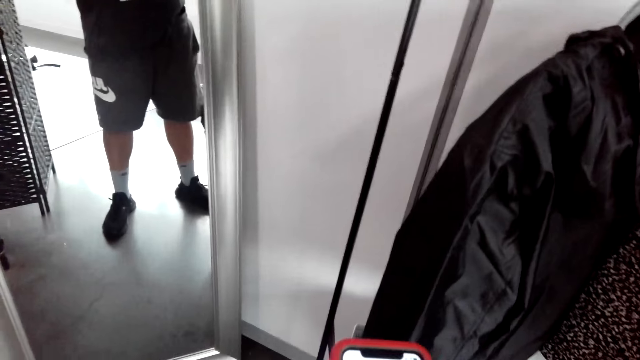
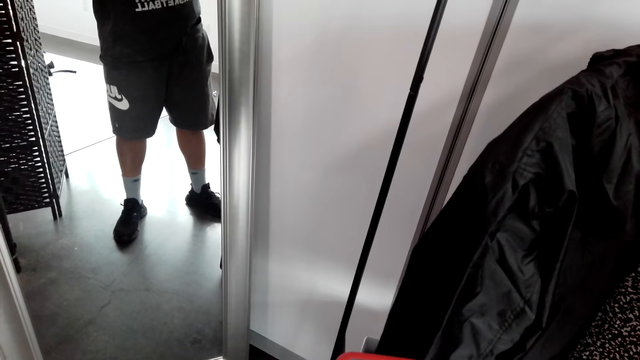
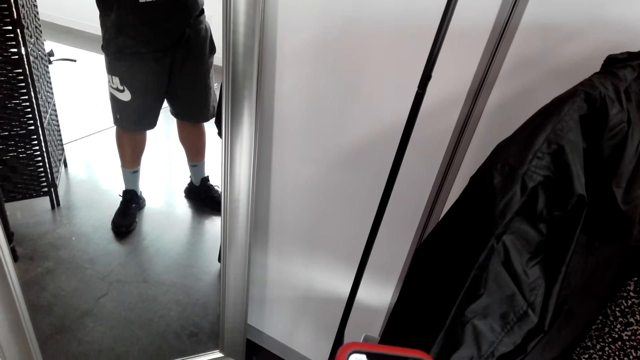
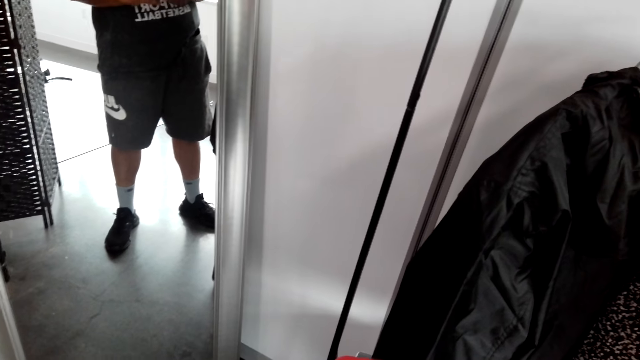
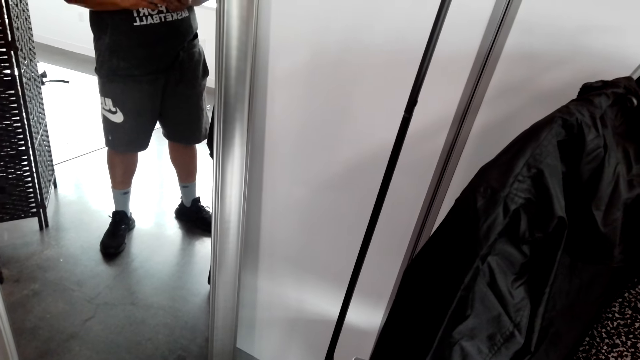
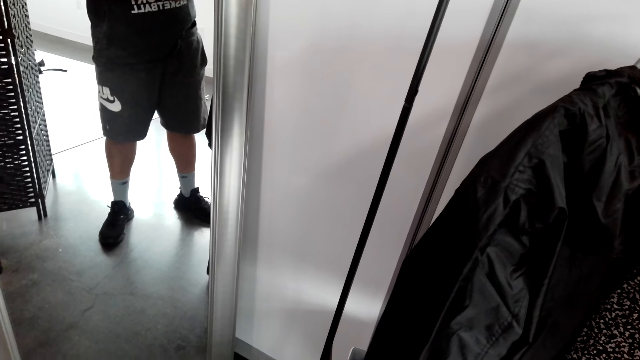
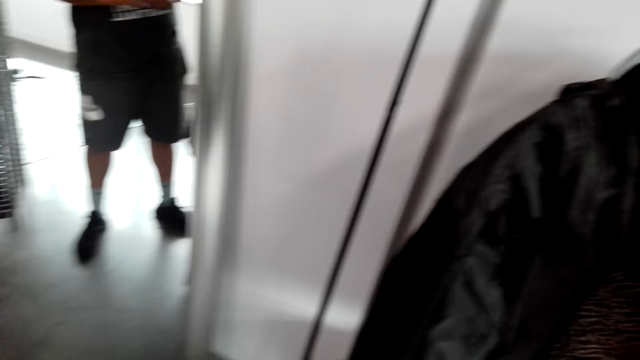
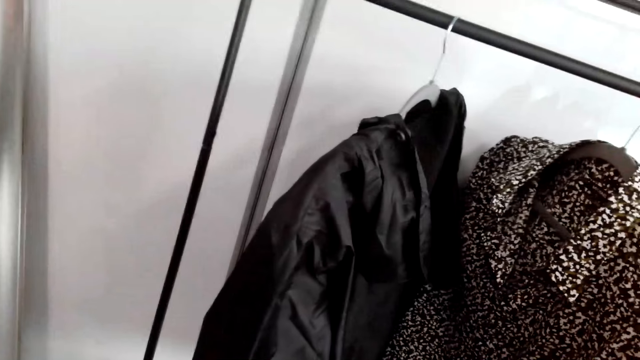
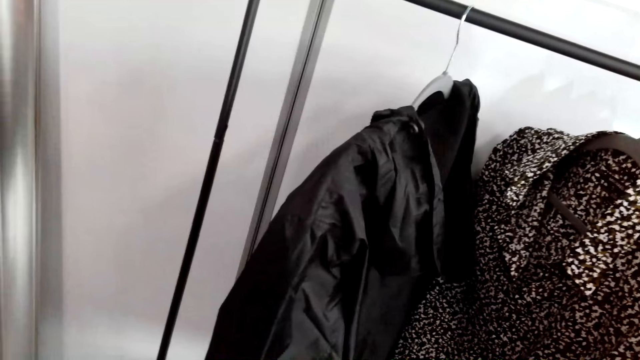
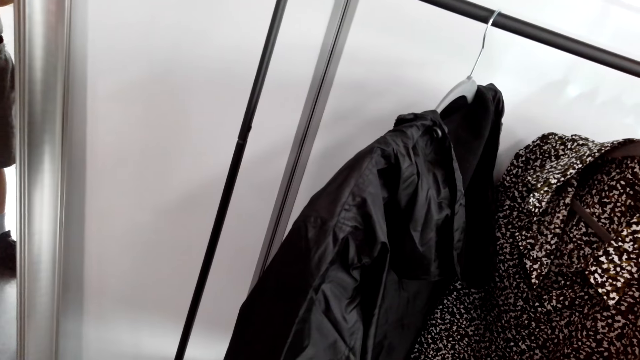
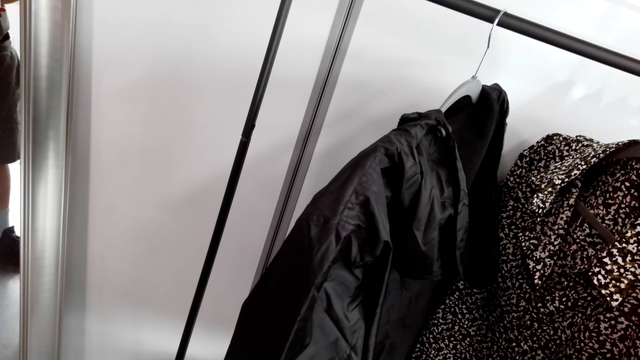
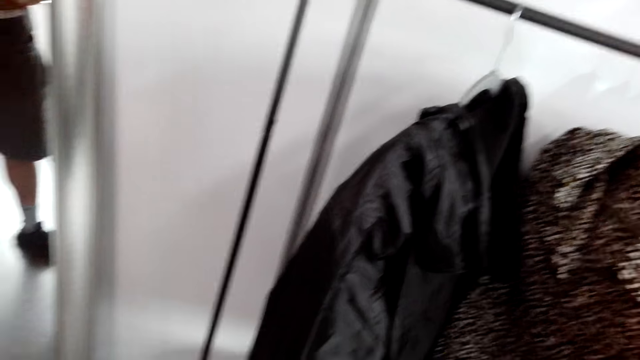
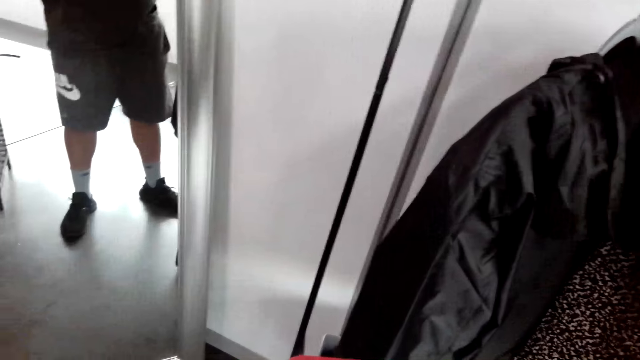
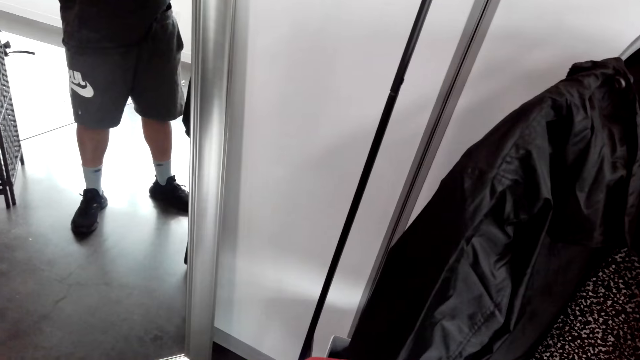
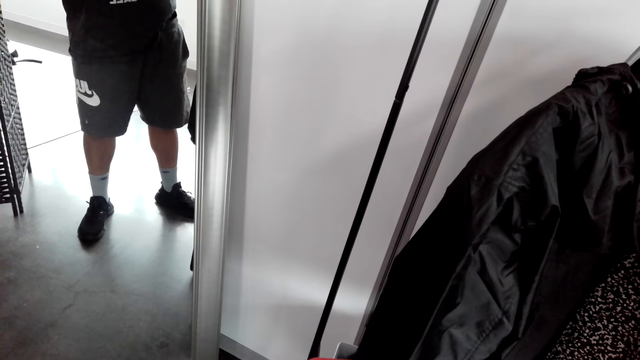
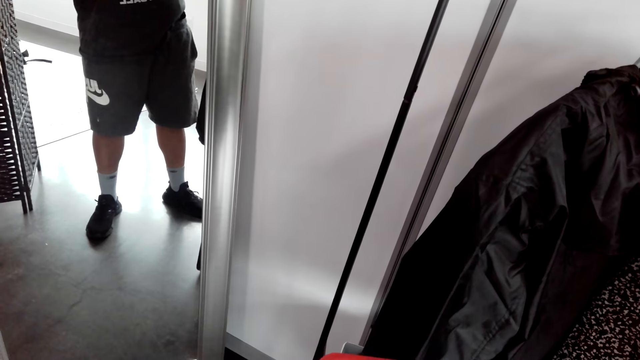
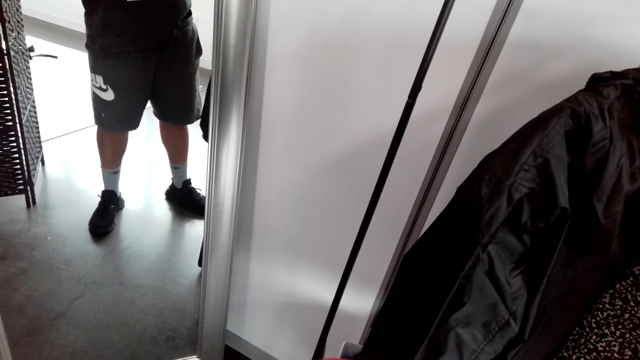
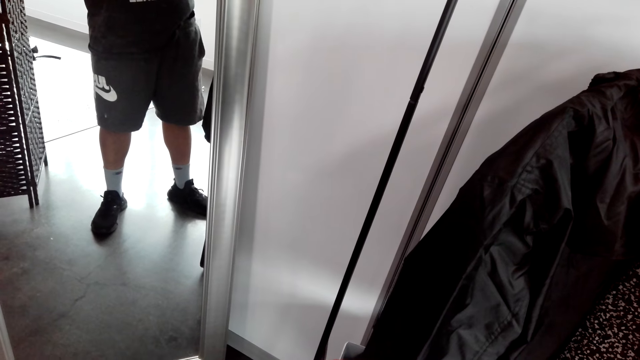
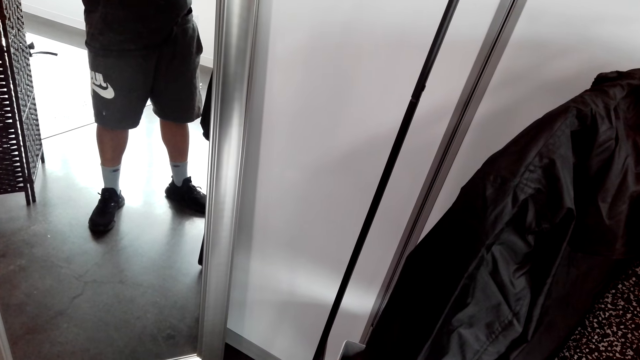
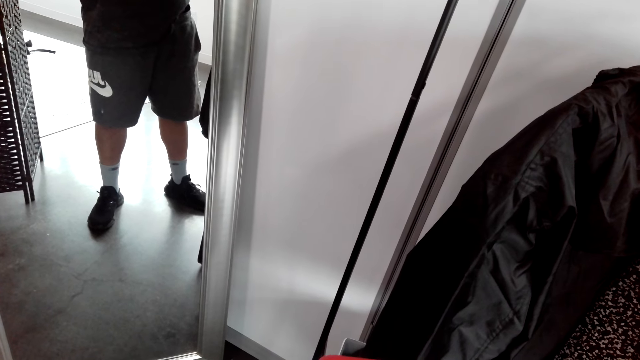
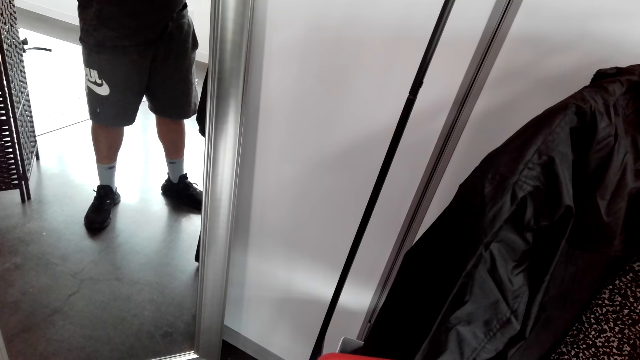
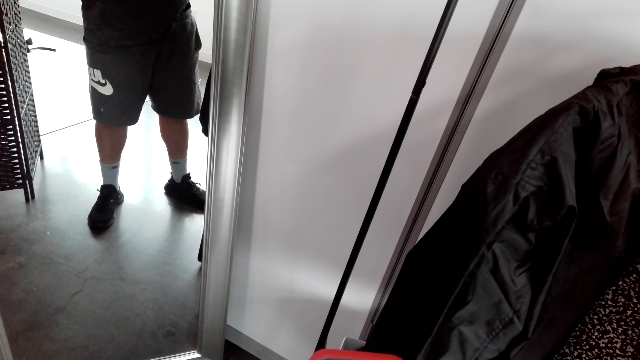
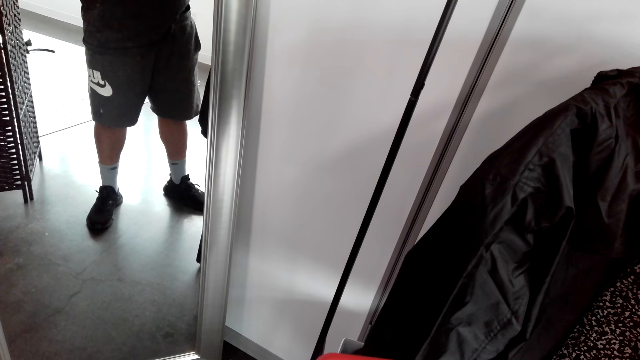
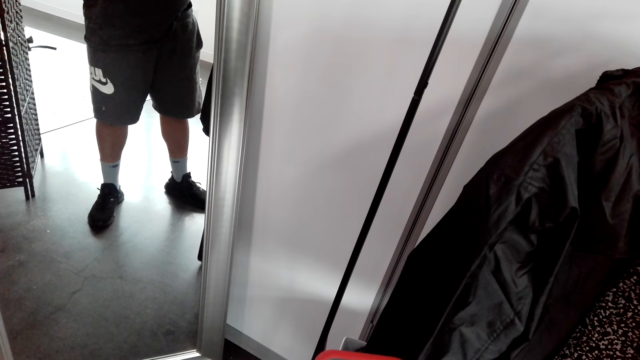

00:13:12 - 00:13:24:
The camera wearer stares at the cloth hanger stand.

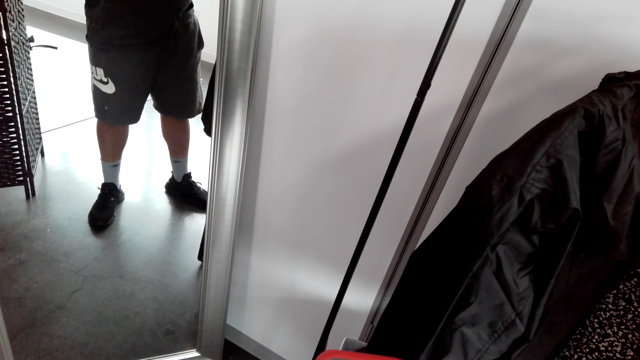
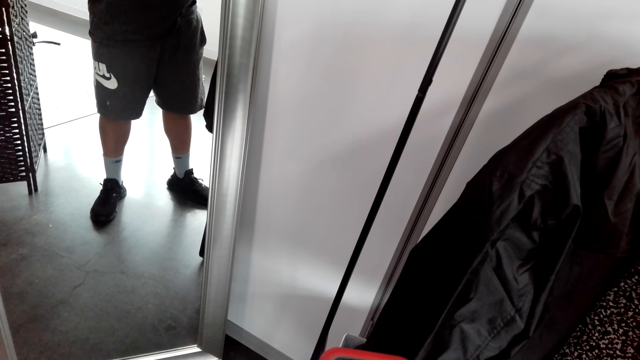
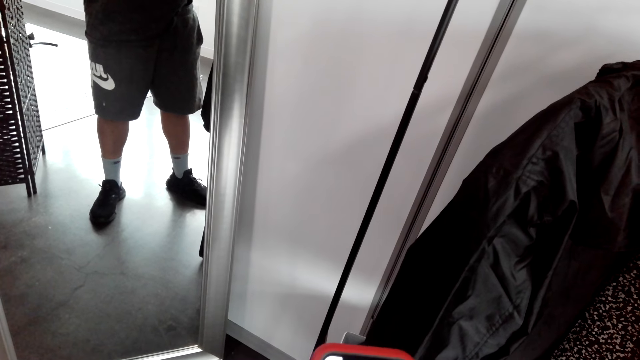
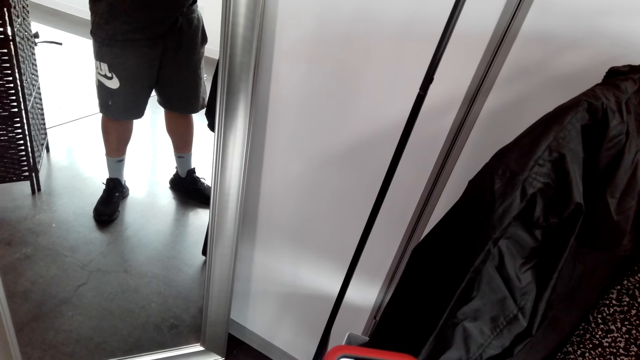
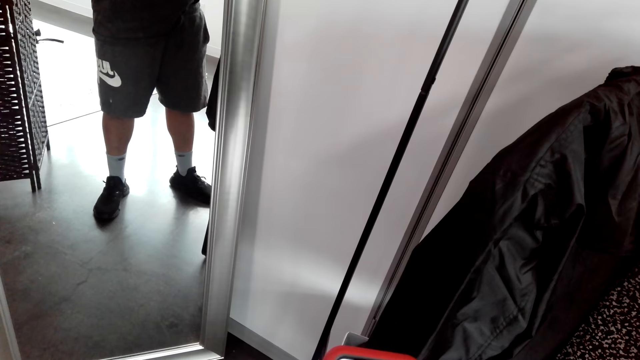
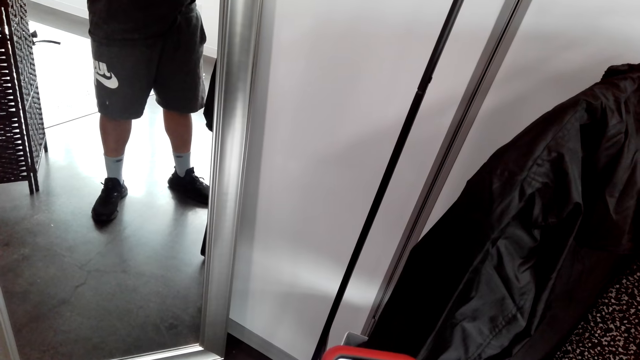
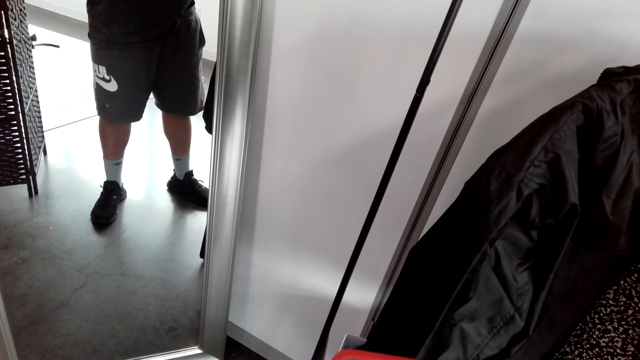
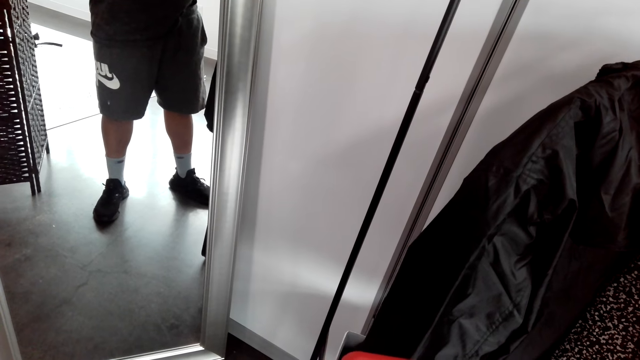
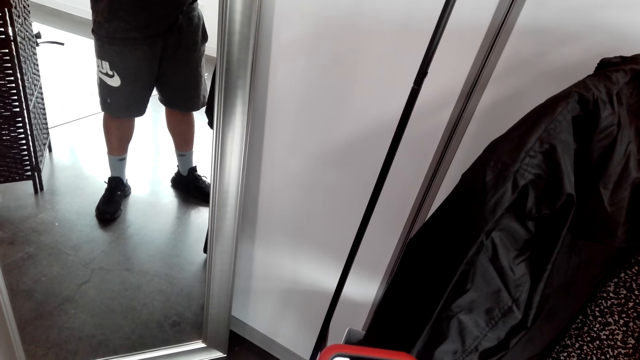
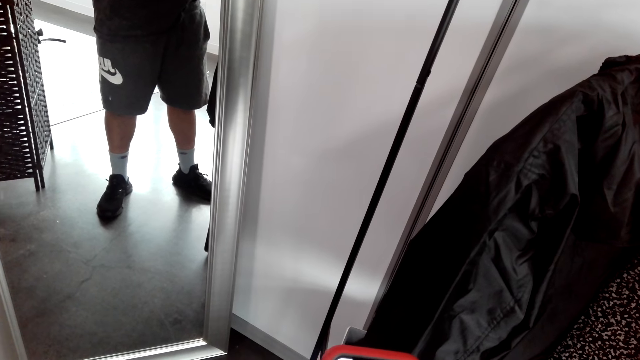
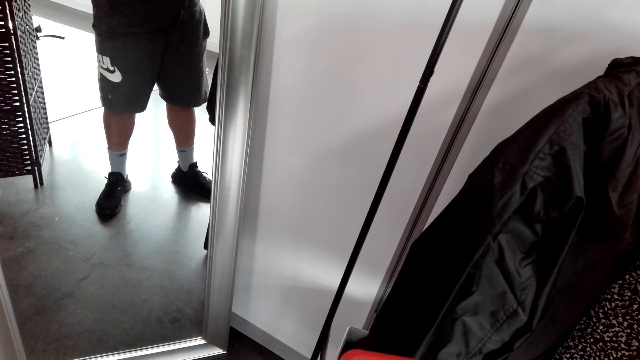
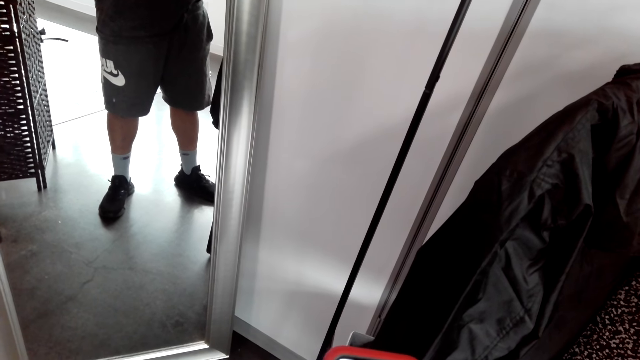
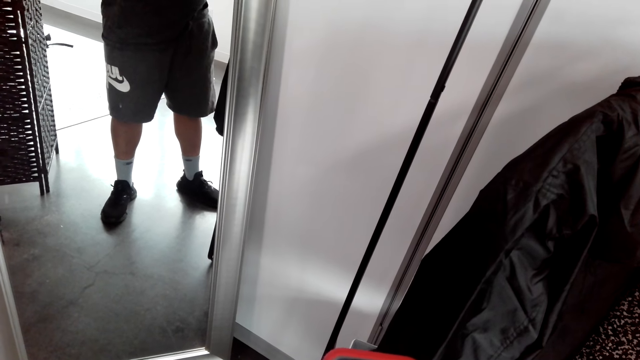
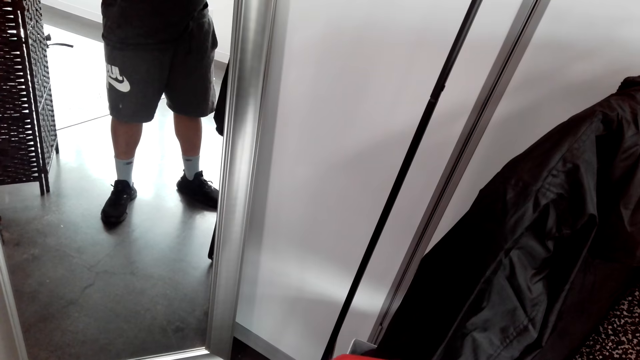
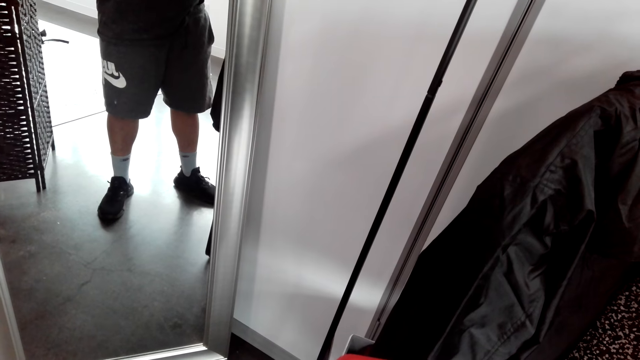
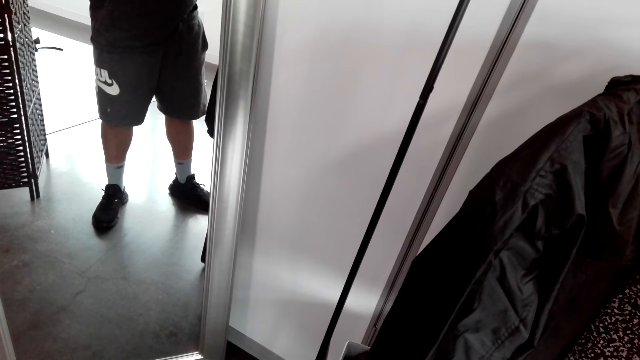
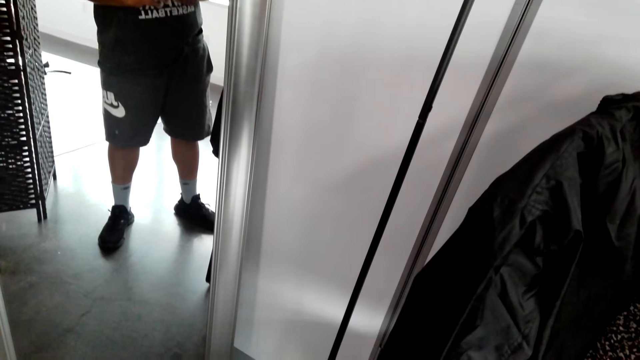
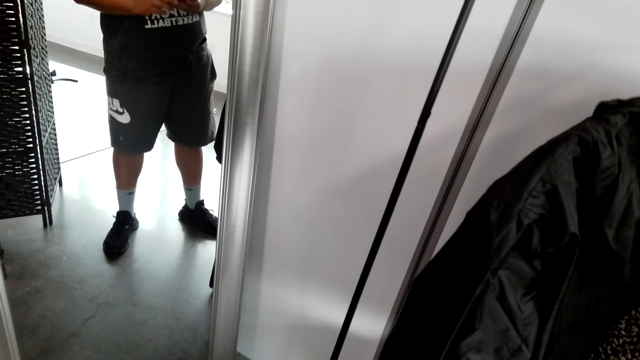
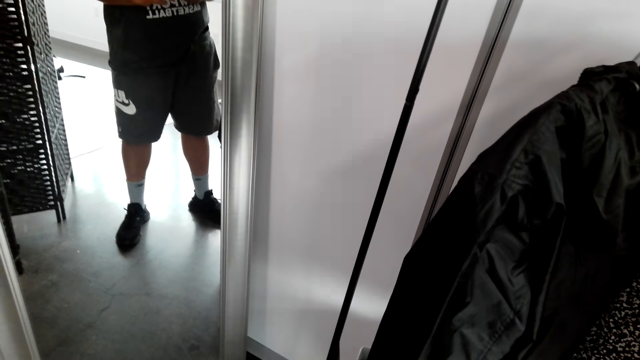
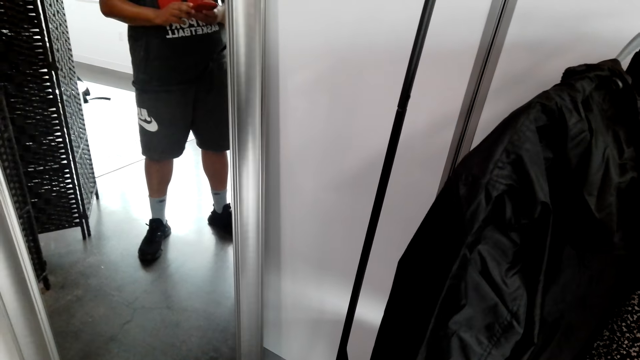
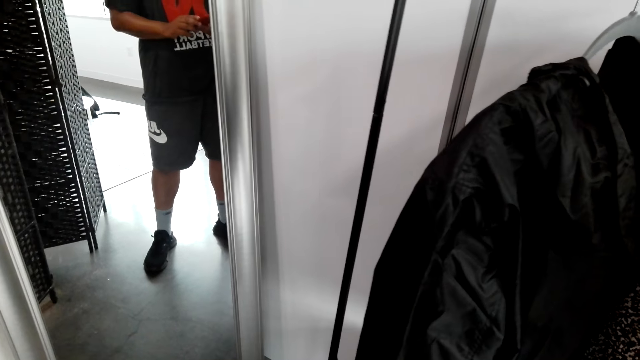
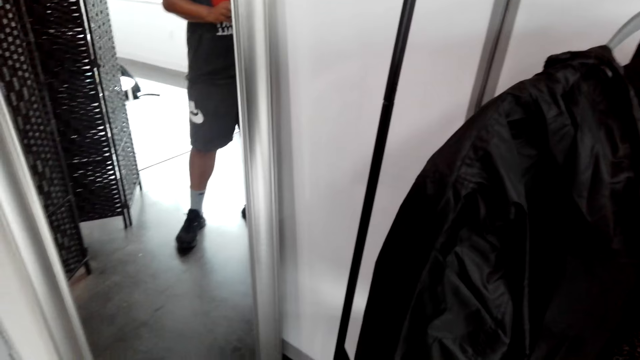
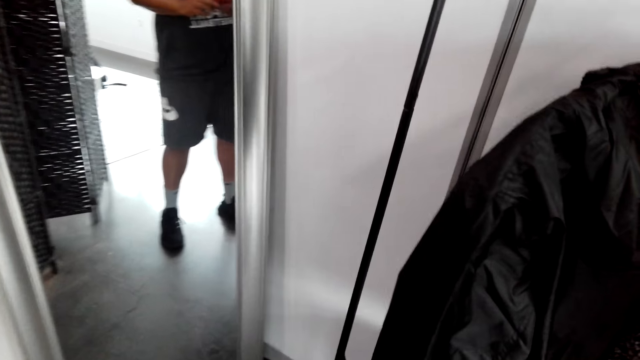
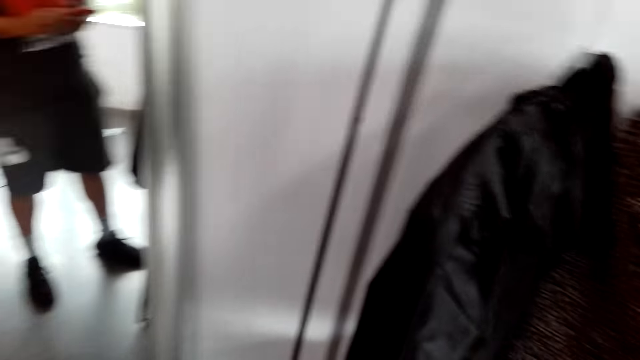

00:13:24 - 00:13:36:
The camera wearer operates a phone.
